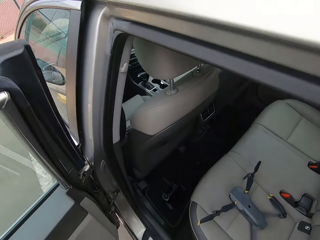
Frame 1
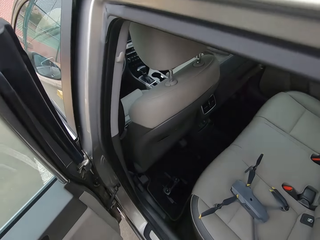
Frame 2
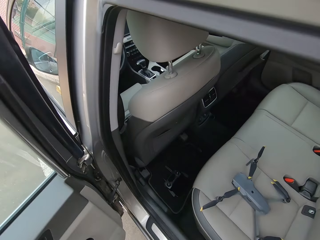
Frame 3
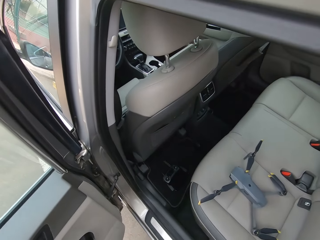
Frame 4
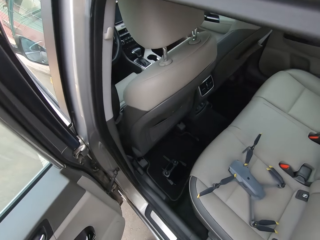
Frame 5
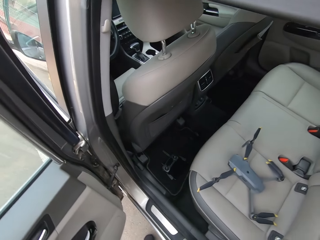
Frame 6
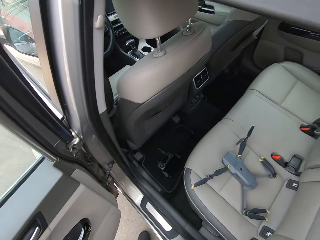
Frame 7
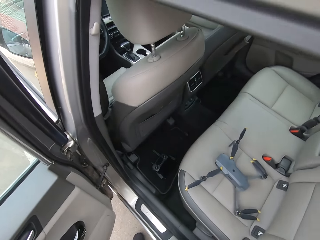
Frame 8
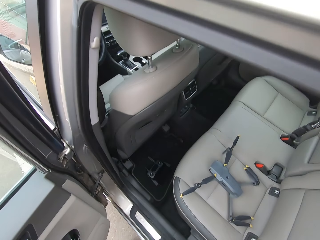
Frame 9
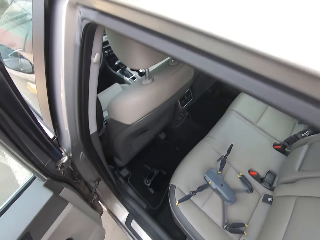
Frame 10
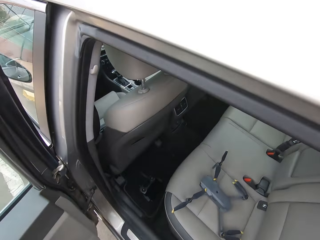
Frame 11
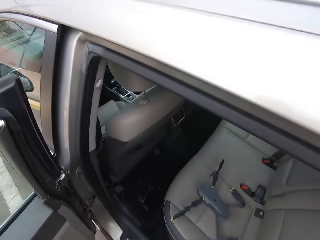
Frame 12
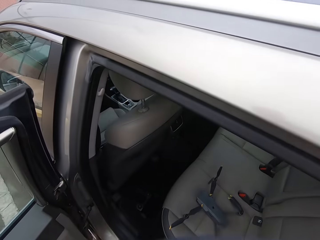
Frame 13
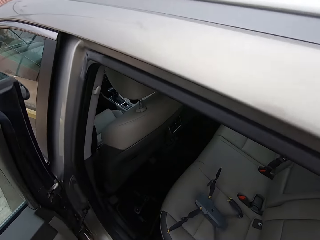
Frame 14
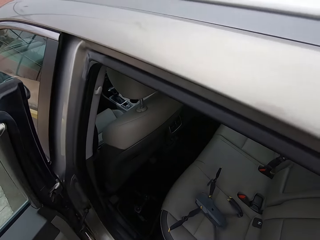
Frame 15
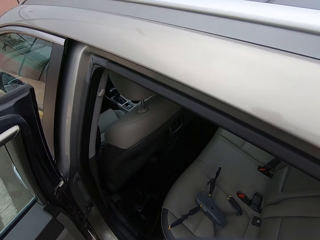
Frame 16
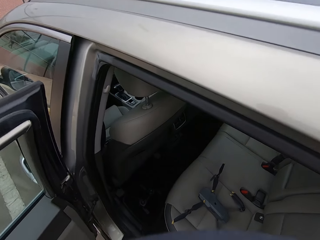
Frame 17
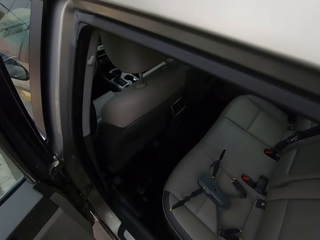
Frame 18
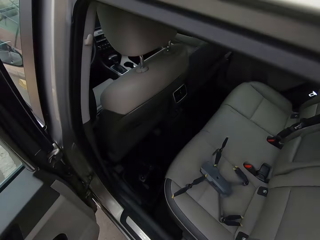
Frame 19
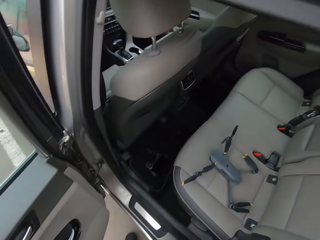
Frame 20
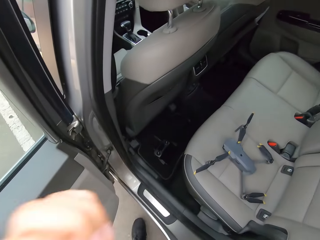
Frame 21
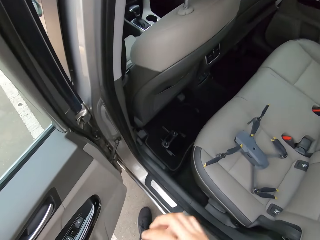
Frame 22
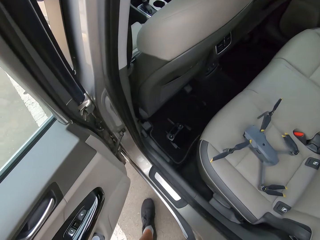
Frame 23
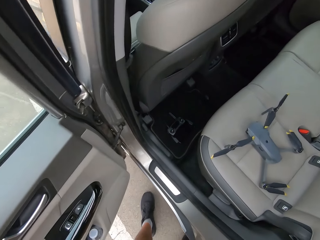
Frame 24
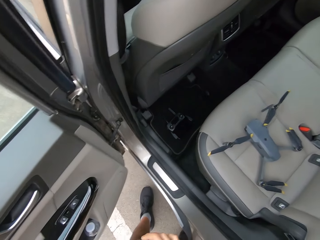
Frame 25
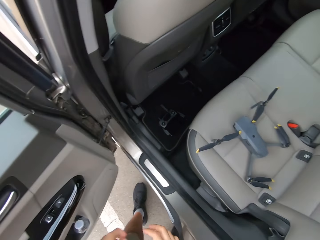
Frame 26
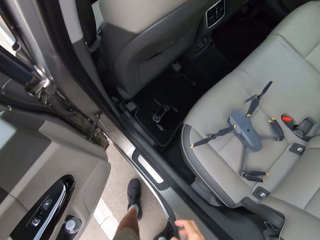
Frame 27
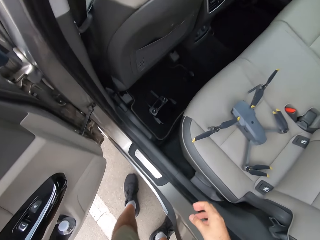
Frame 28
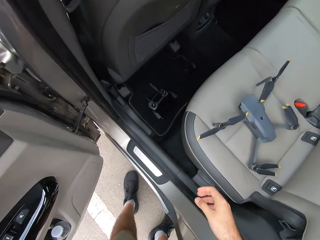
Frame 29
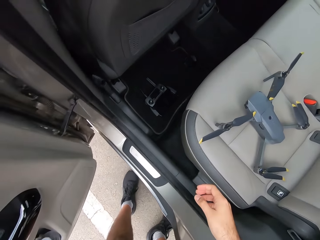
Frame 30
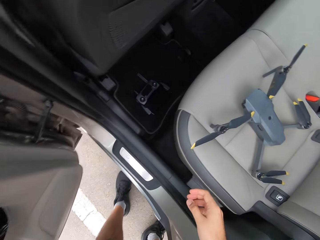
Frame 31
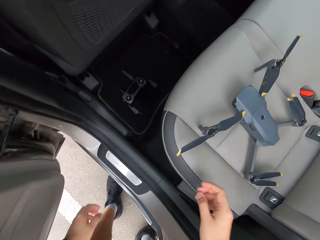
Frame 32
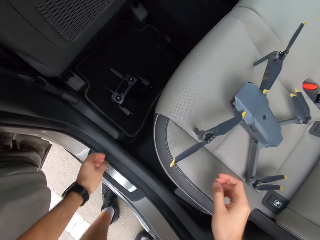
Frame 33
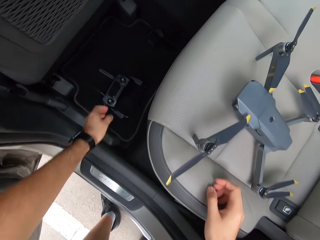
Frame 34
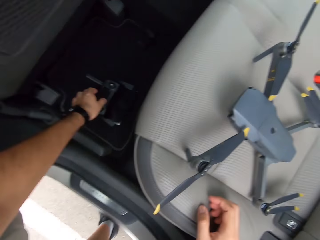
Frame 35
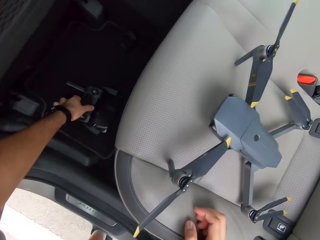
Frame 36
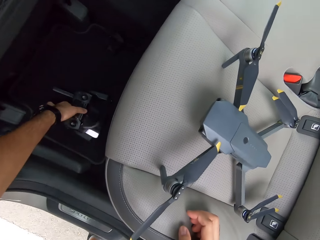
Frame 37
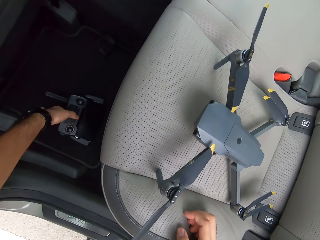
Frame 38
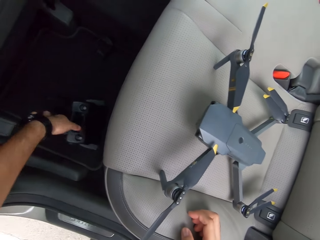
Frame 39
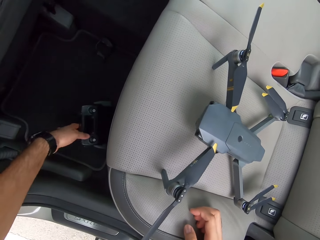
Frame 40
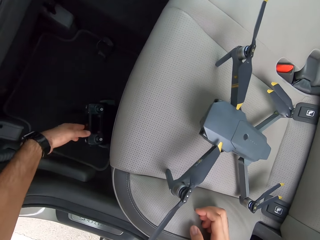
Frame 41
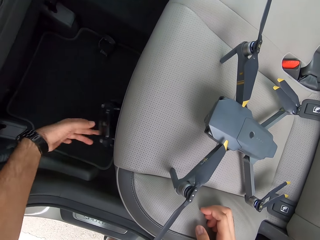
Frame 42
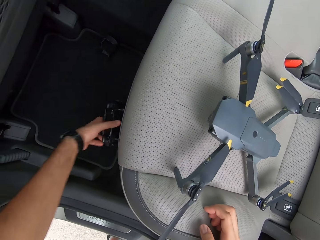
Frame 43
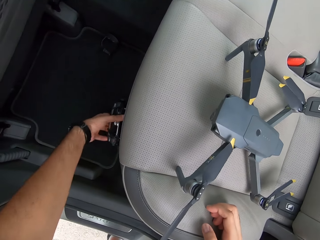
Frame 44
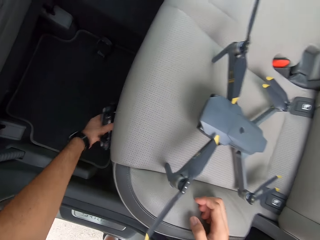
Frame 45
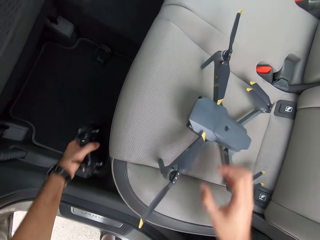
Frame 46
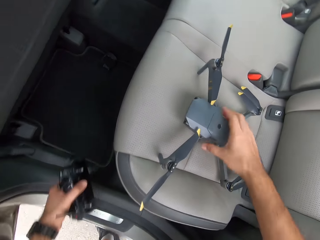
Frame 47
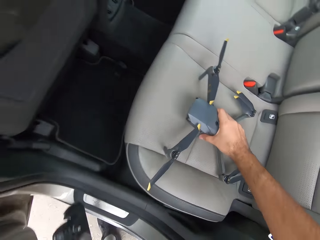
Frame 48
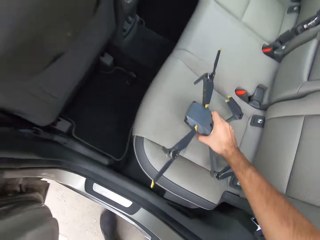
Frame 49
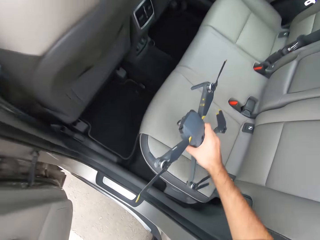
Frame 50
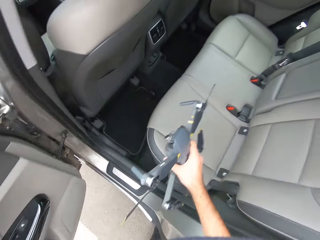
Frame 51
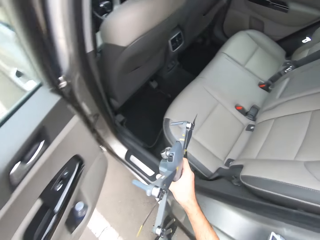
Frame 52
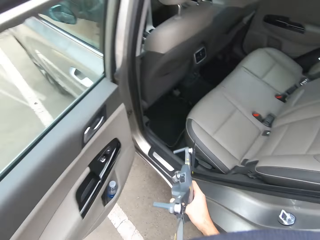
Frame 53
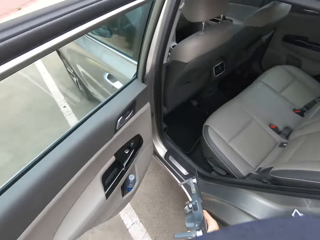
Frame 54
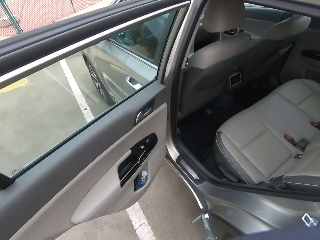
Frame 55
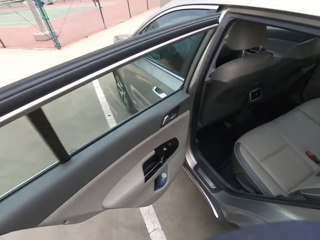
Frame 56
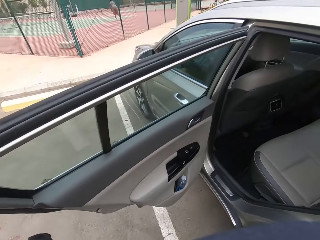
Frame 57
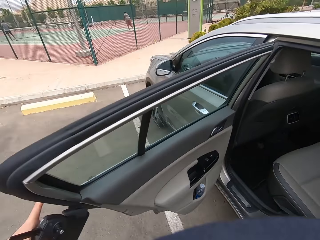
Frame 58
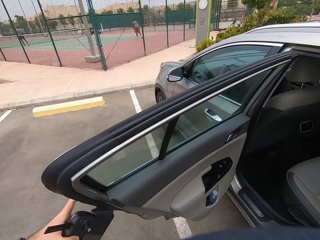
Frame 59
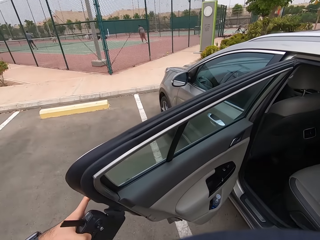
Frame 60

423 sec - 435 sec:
The camera wearer stands outside. They pick the pad. They pick up the drone.

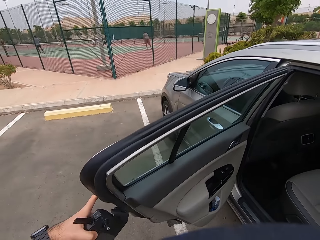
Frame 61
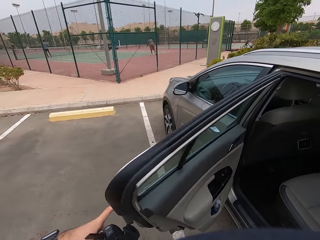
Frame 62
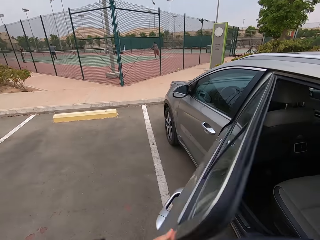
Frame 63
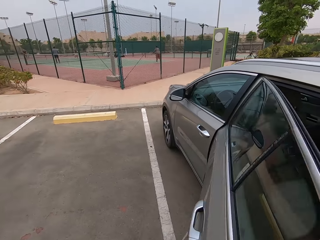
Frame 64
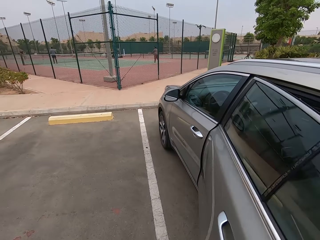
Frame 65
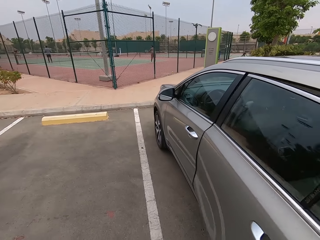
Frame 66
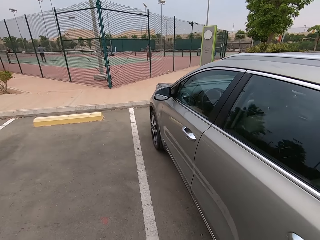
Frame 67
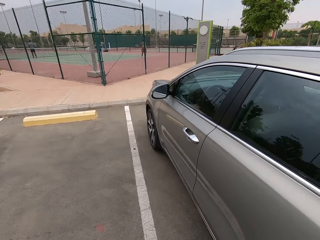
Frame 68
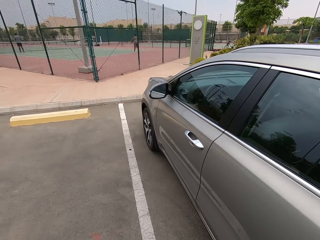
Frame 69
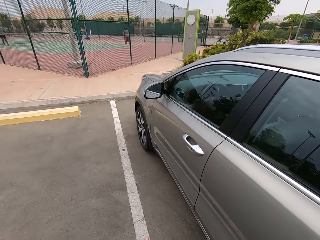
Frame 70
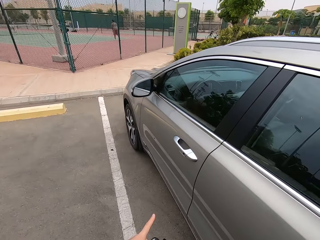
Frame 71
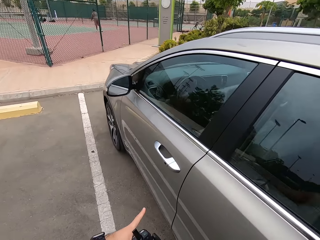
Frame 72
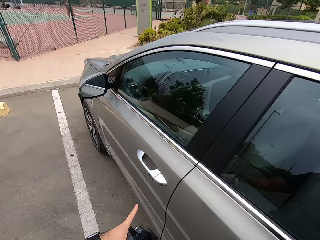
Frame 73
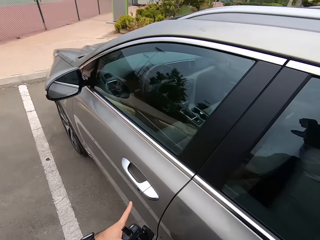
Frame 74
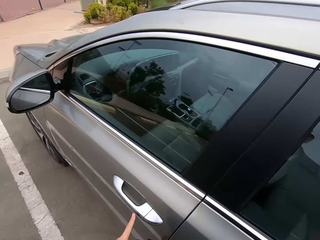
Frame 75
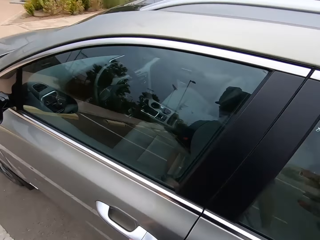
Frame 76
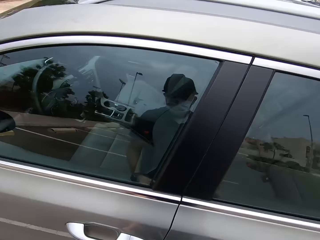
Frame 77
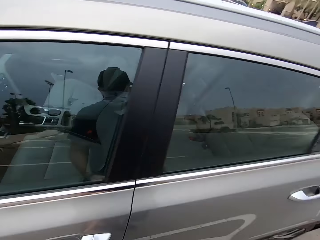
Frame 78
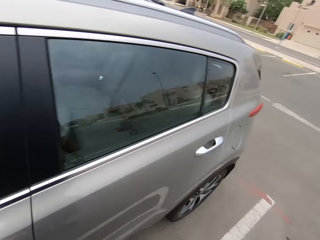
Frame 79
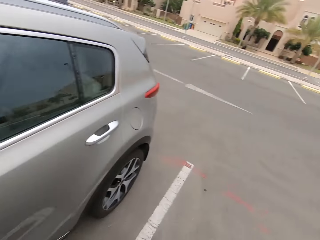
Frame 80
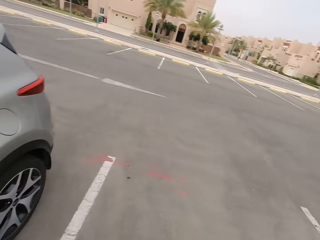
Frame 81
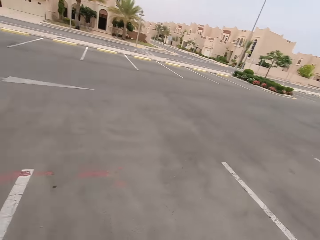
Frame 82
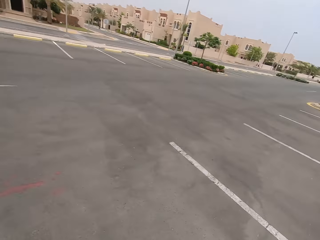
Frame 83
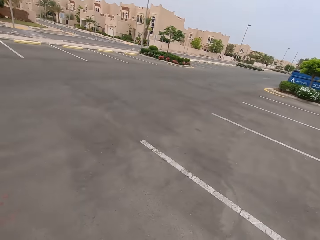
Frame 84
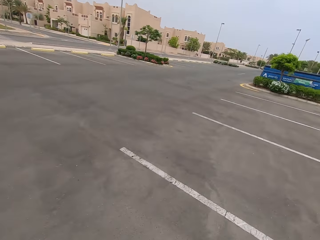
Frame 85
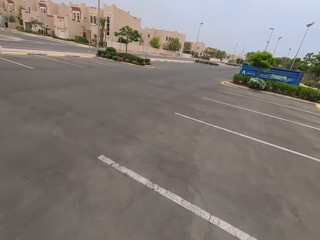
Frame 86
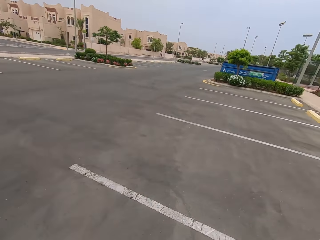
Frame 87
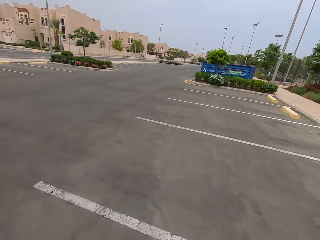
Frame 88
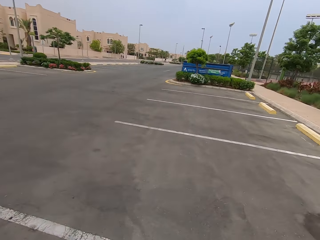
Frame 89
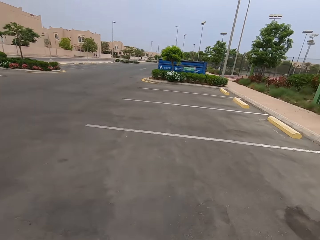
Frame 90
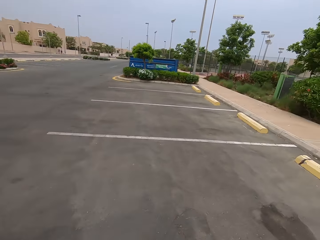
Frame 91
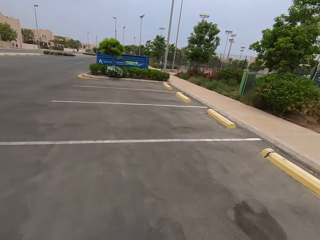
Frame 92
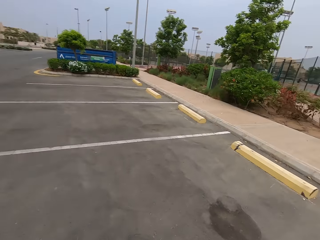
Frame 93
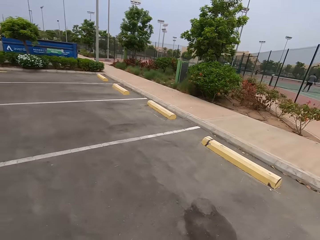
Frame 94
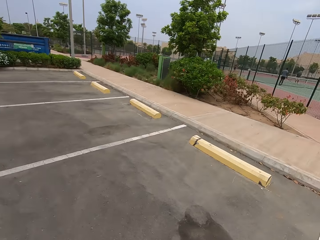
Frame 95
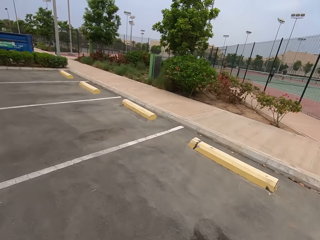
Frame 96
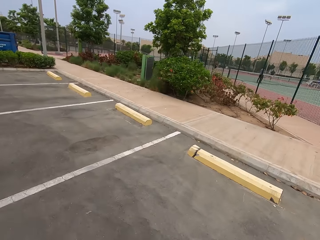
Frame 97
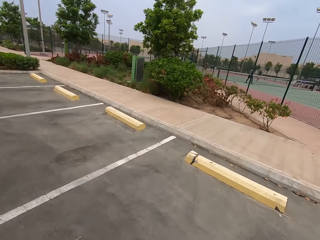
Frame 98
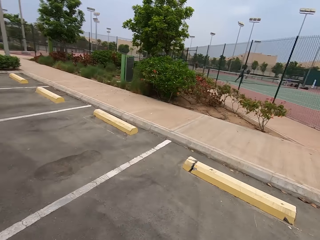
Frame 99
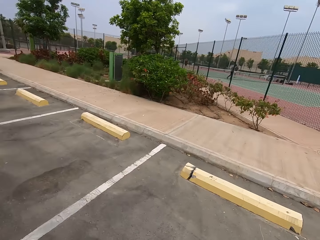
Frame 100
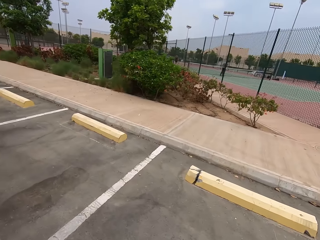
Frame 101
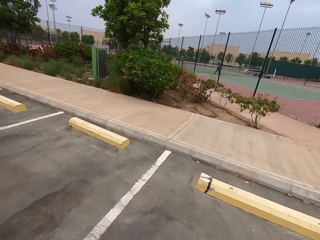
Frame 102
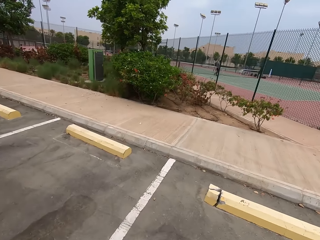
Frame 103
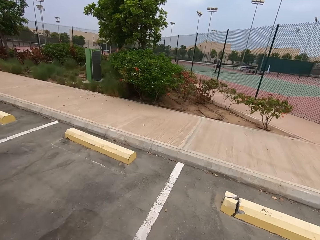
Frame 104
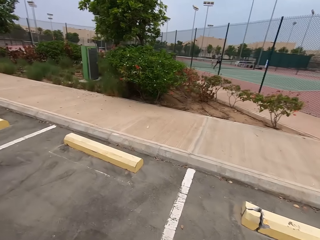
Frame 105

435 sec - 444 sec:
The camera wearer closes the car door. They walk outside.
